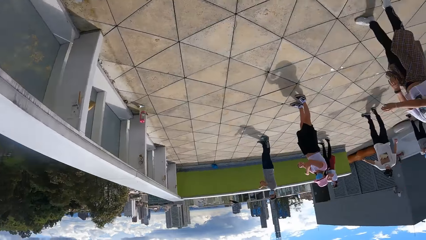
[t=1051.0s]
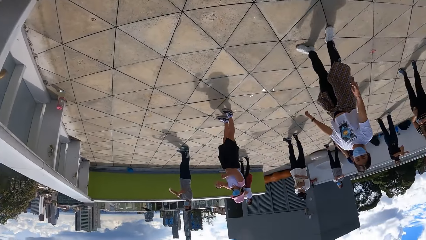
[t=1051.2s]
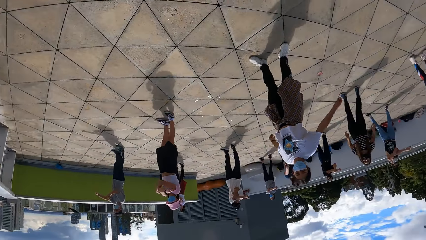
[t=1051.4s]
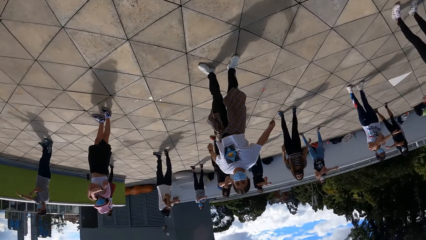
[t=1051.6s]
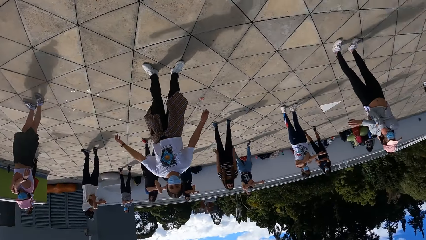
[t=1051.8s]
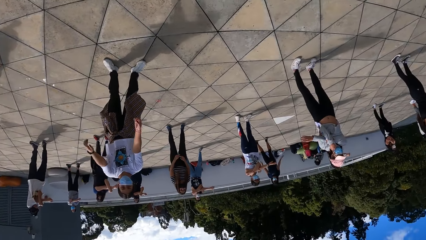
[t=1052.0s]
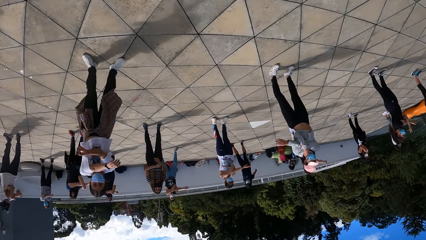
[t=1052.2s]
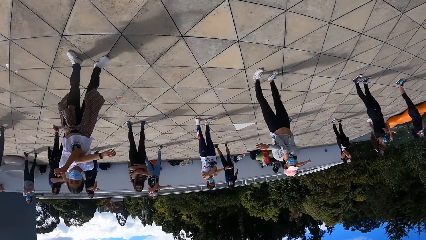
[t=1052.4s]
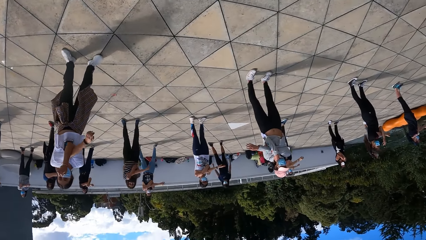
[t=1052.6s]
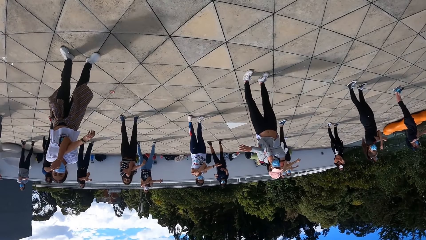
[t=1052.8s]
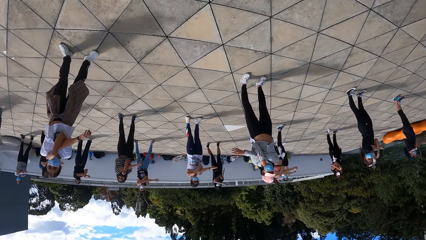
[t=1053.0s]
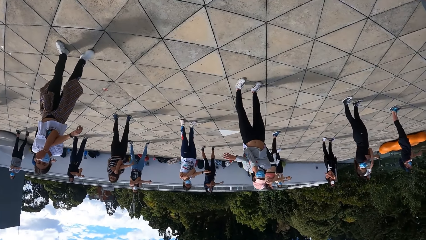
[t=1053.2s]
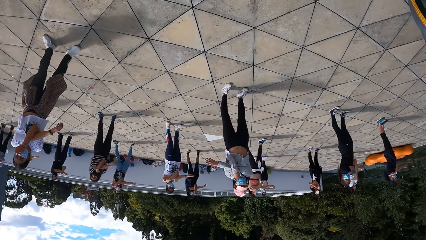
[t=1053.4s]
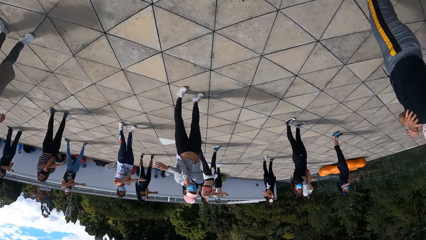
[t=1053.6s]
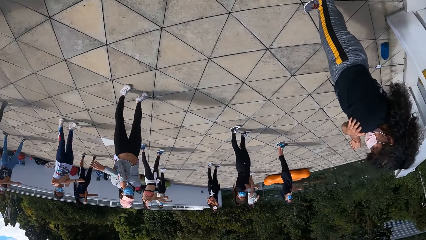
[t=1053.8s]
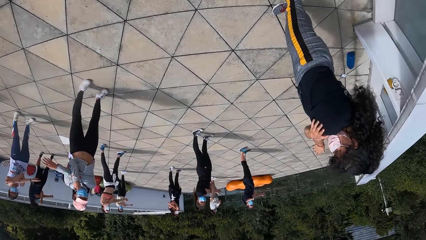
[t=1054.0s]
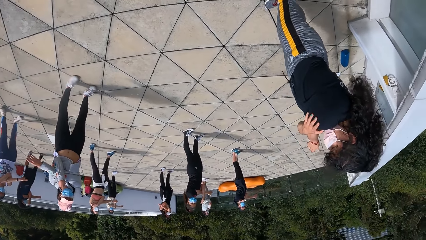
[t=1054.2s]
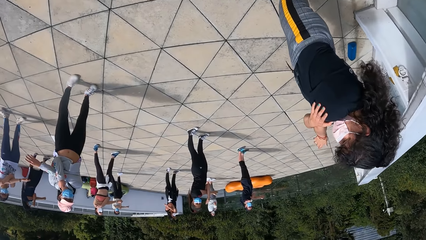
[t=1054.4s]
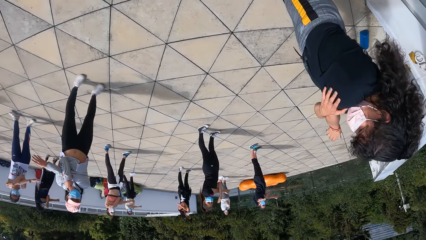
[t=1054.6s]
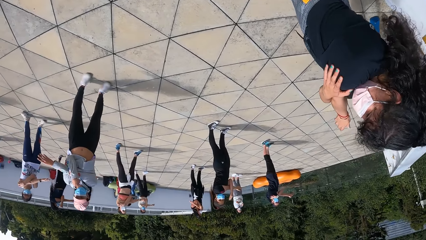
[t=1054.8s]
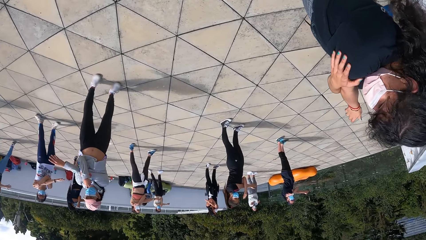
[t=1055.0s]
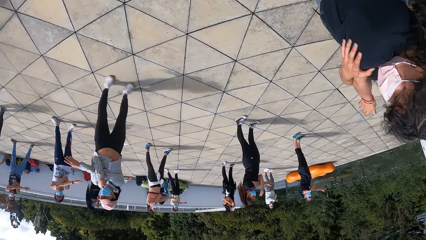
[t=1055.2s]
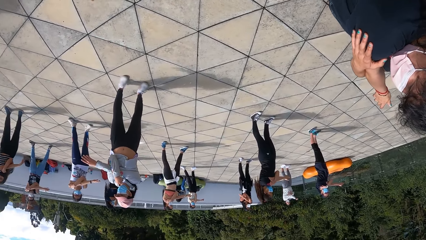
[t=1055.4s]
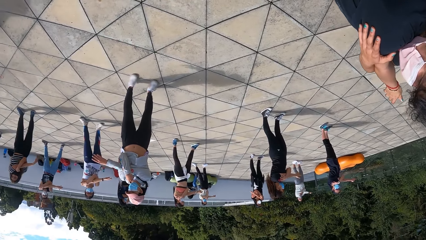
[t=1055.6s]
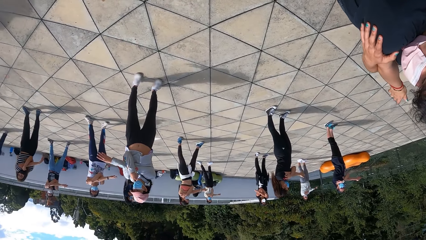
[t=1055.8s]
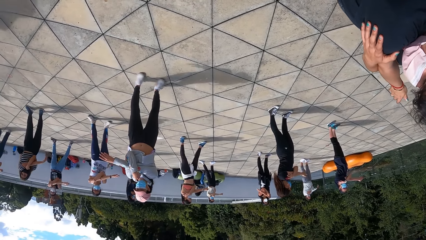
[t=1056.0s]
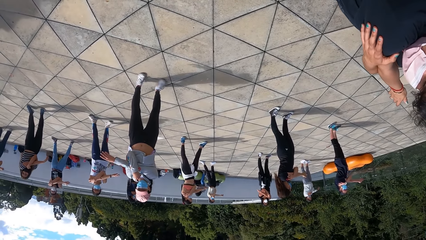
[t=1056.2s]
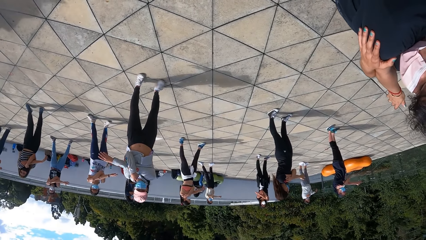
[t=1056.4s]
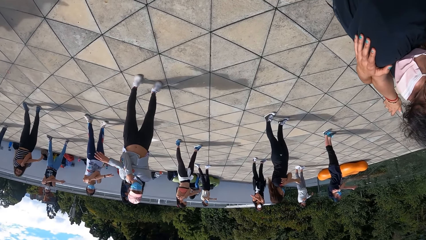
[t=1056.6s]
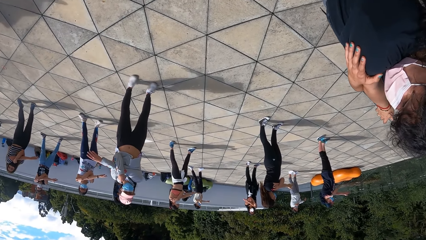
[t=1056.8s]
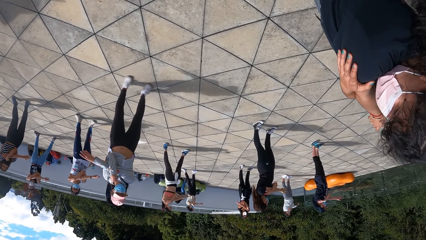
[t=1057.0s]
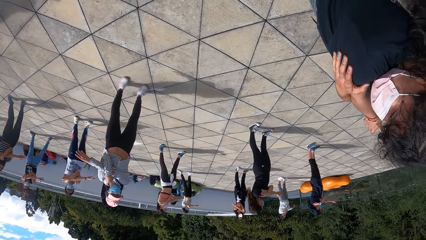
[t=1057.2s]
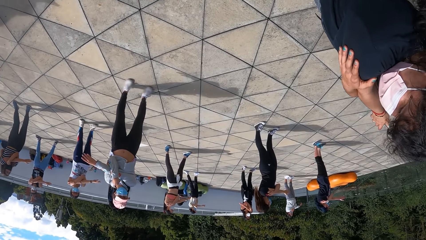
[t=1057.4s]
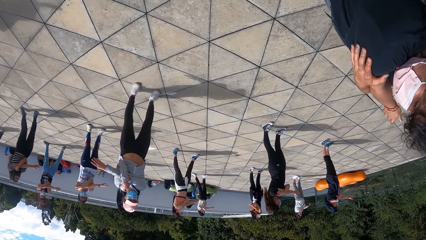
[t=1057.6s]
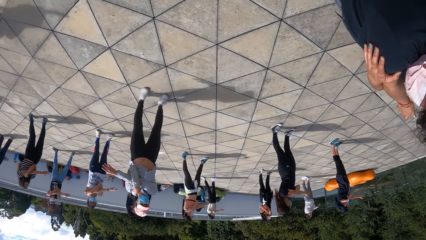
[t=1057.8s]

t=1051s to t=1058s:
The group of people exercises on the rooftop.

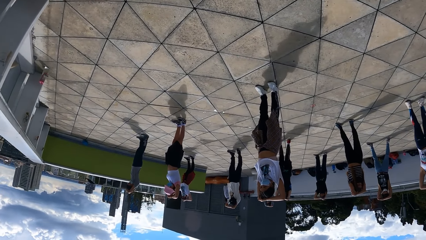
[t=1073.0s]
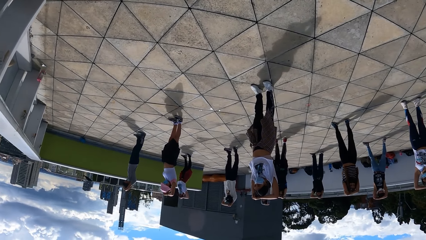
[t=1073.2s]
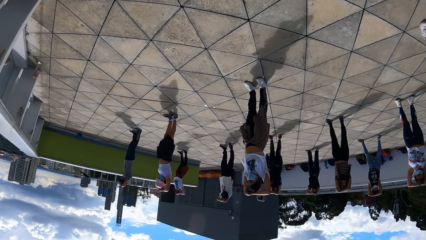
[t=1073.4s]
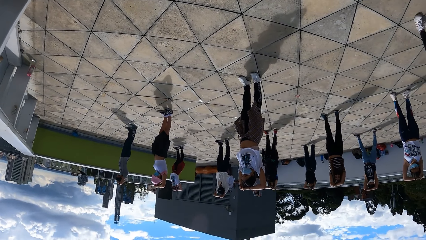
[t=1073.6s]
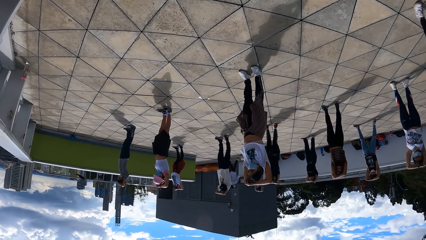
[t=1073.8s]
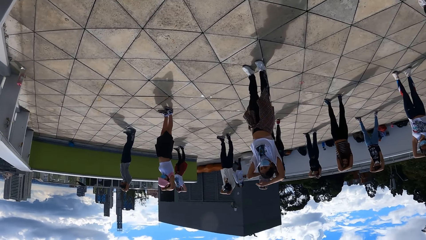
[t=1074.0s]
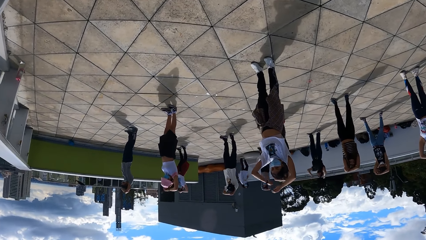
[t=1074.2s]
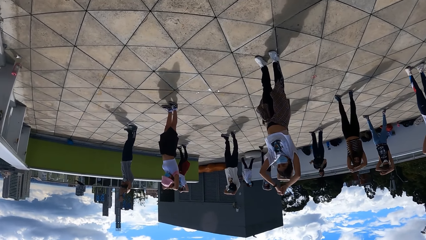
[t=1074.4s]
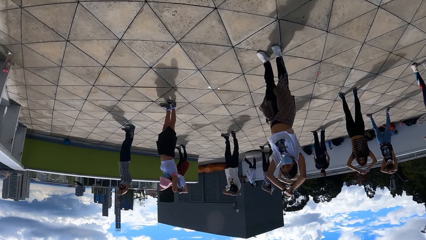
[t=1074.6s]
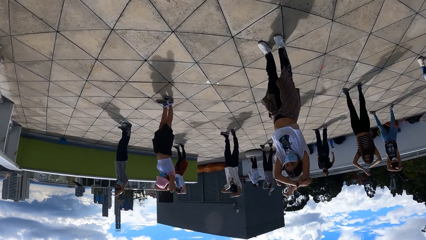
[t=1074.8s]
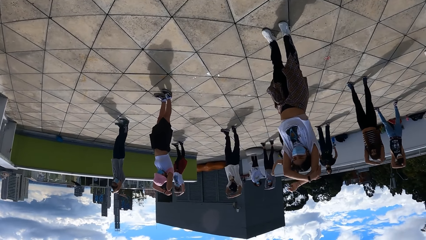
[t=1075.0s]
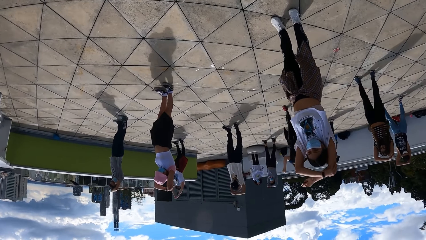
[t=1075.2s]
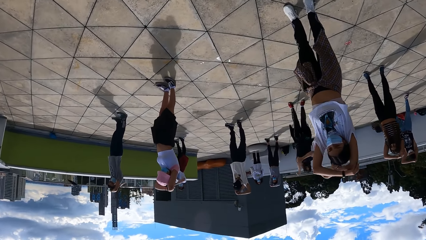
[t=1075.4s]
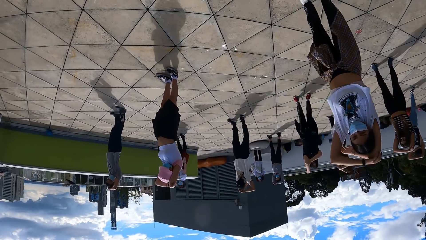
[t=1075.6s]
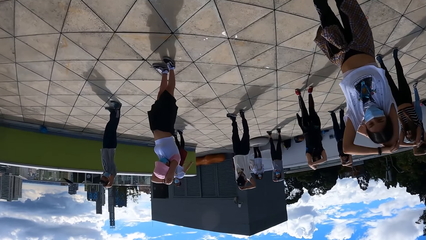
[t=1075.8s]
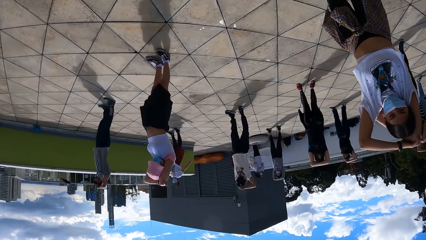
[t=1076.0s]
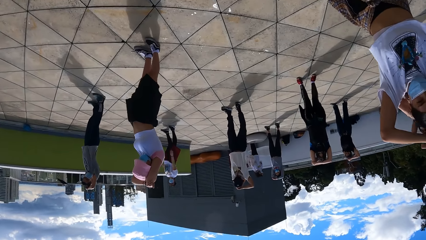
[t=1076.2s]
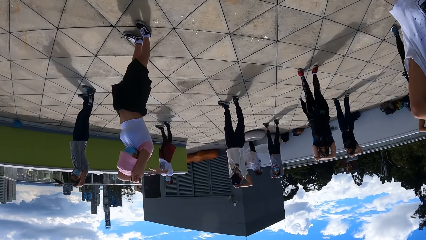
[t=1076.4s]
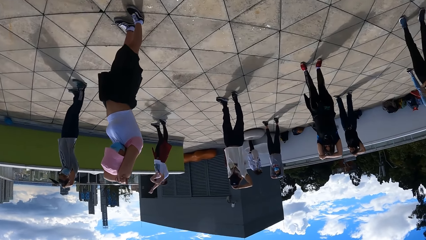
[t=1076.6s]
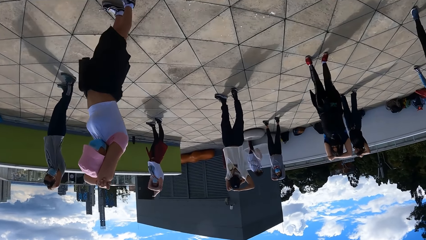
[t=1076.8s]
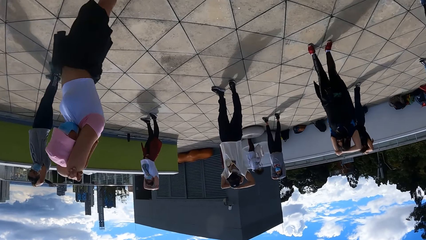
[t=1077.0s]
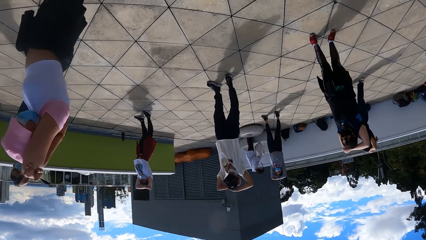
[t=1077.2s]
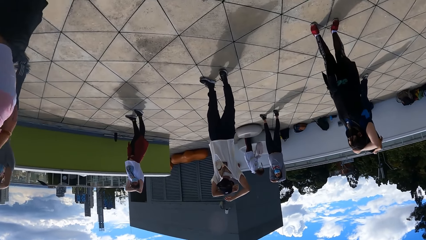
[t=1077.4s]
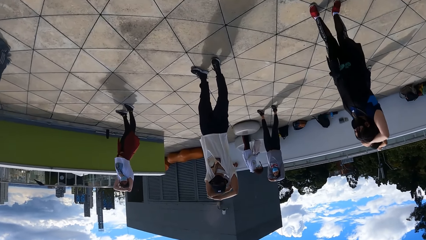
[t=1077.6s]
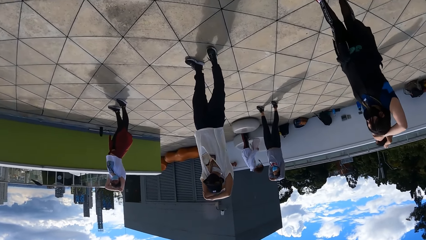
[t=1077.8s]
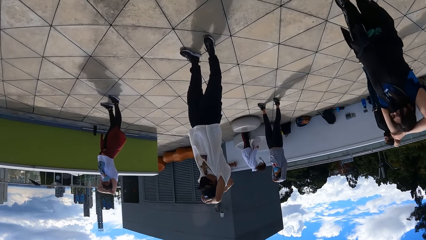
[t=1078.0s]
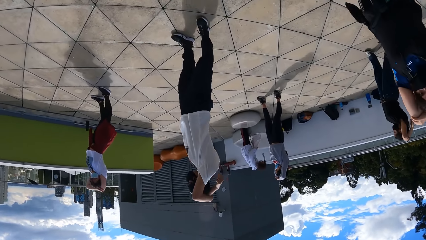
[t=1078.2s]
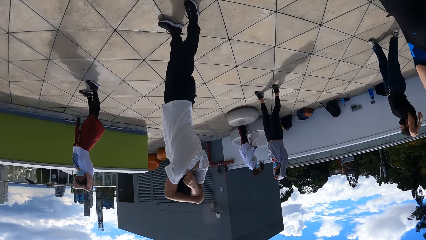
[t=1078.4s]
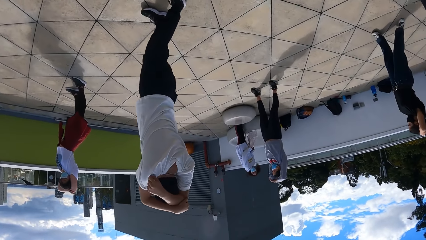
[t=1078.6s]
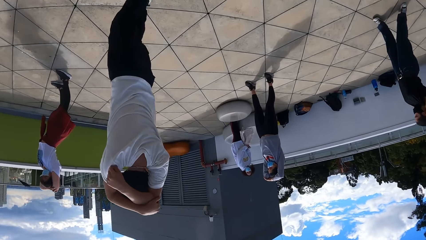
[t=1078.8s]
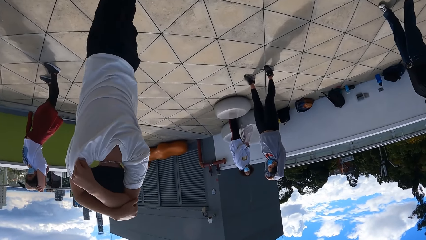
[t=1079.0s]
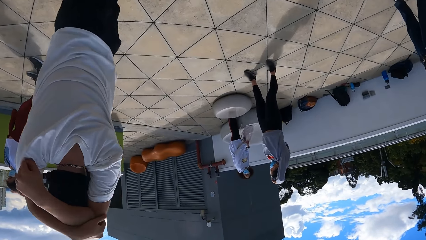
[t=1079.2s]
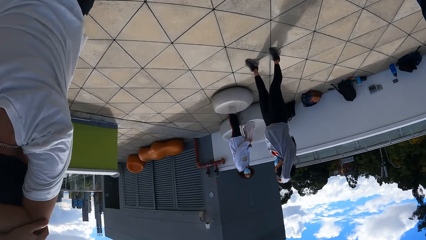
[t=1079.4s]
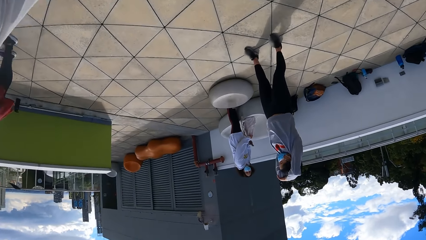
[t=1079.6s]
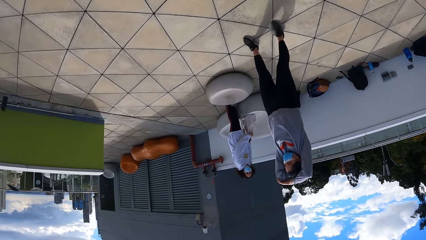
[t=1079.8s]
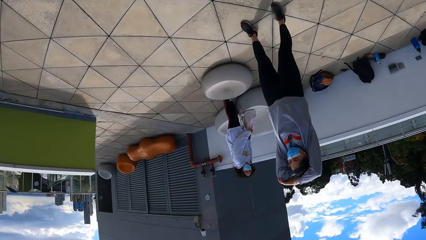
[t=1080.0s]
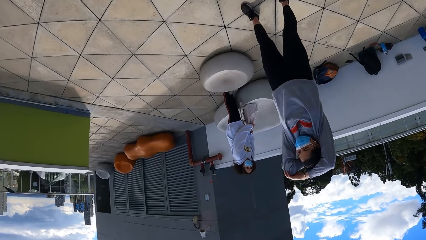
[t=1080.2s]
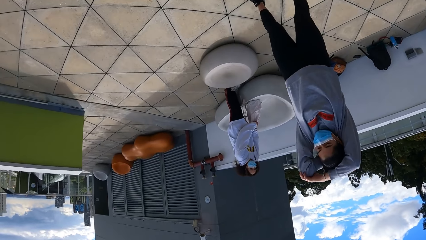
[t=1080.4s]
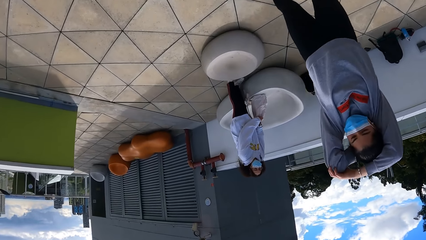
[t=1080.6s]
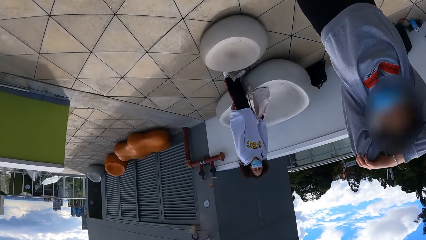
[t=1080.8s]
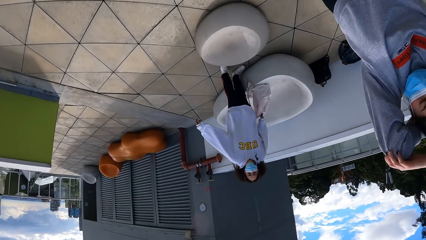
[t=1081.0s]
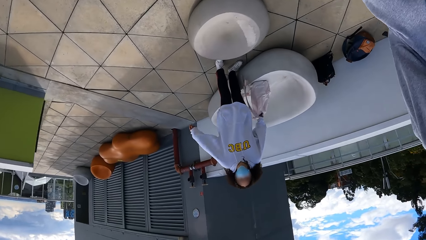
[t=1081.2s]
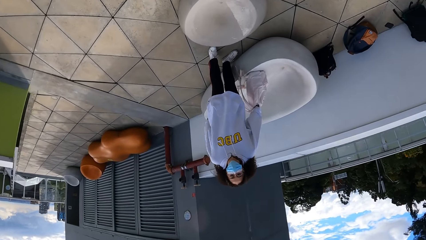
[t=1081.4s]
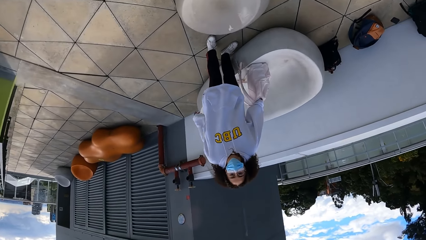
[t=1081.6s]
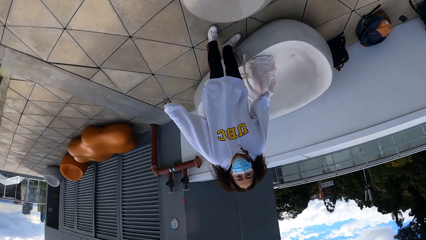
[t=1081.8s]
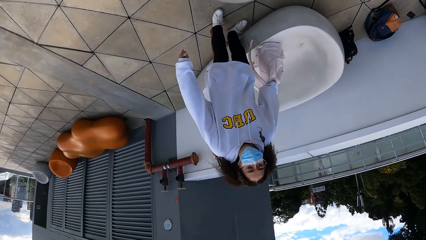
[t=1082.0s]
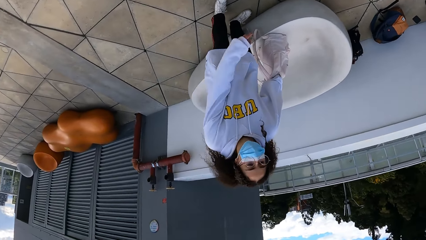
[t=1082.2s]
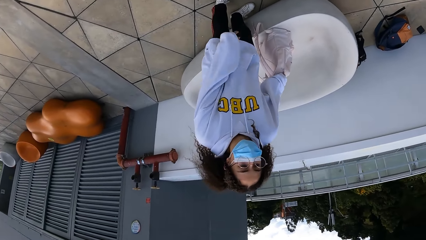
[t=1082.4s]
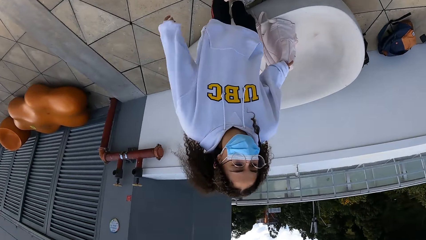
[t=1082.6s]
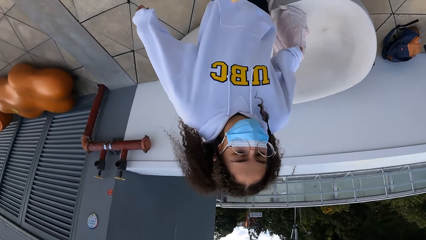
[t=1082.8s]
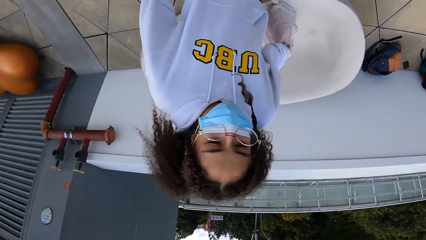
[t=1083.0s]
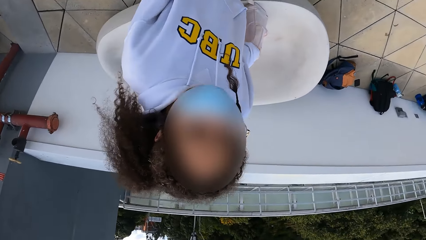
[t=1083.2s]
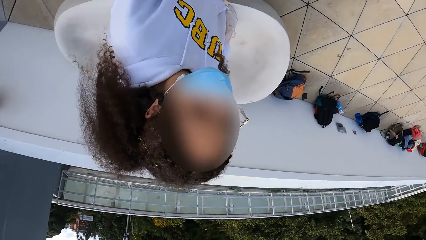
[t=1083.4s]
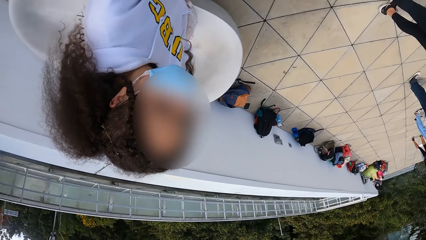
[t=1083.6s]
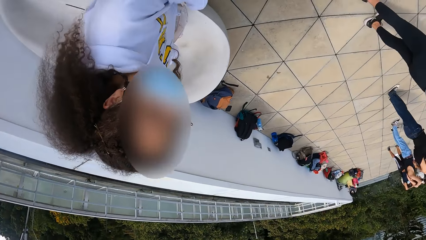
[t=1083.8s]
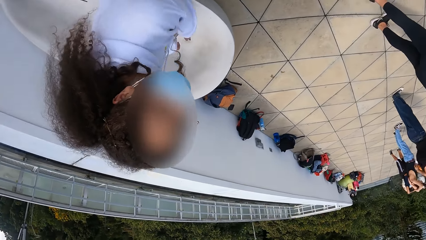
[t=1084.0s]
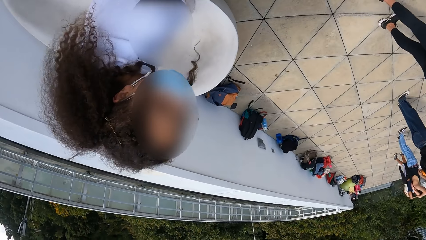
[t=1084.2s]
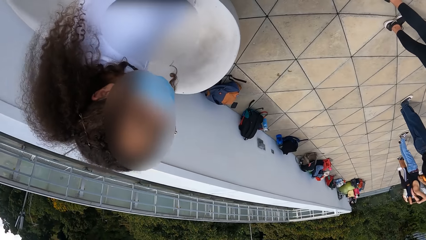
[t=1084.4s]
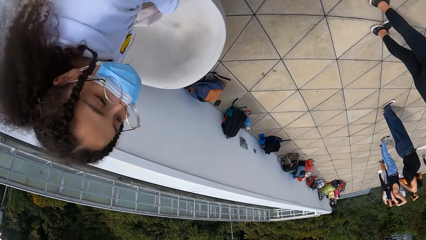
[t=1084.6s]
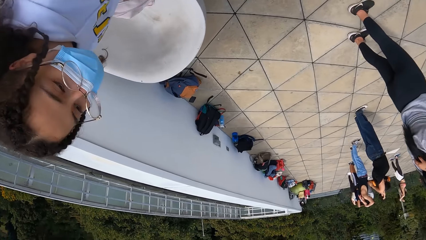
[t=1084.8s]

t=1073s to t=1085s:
The camera wearer walks around the group of people on the rooftop. A woman holds a backpack on a chair on the rooftop with her left hand. The camera wearer converses with the woman.
